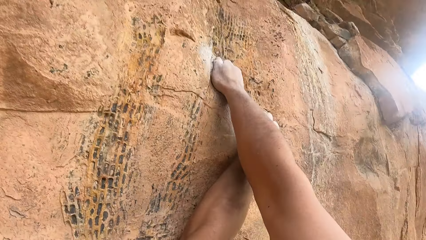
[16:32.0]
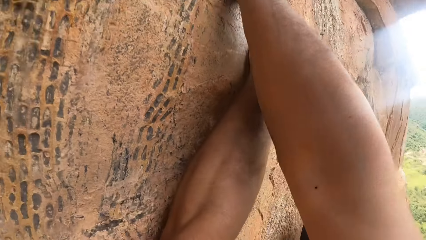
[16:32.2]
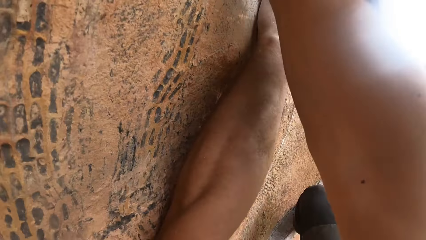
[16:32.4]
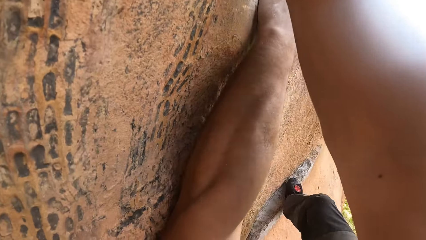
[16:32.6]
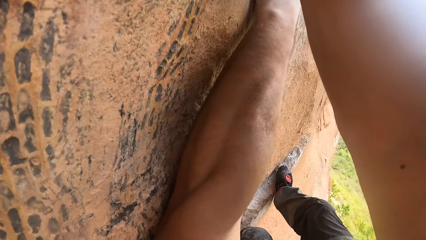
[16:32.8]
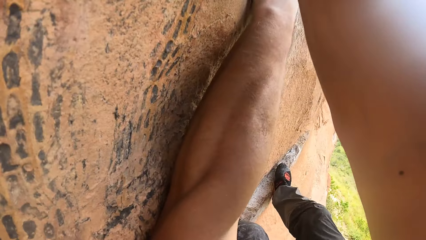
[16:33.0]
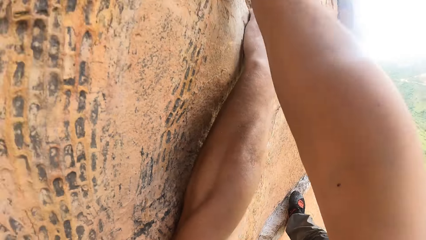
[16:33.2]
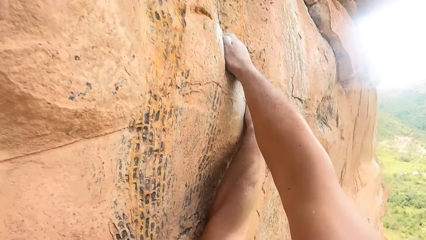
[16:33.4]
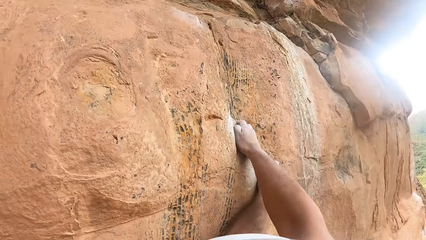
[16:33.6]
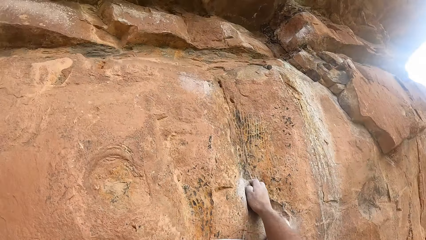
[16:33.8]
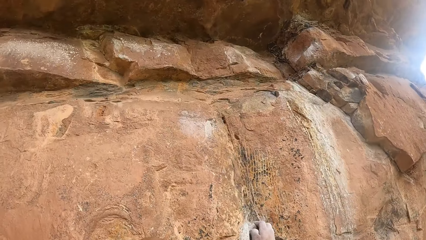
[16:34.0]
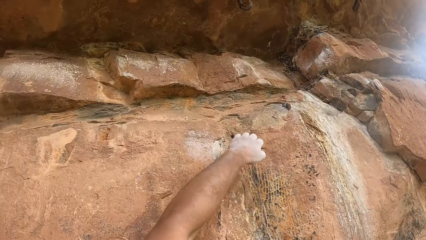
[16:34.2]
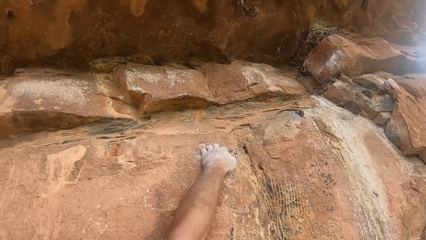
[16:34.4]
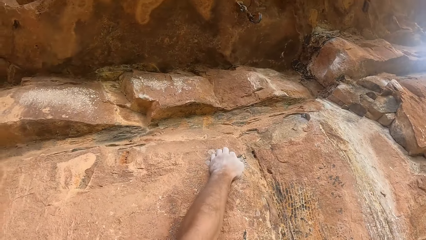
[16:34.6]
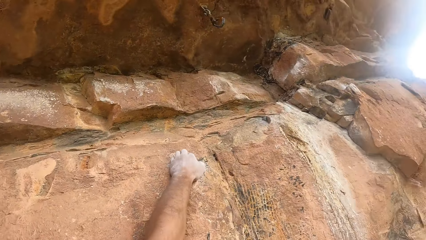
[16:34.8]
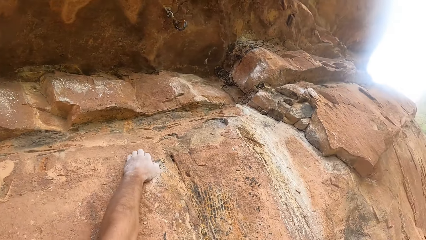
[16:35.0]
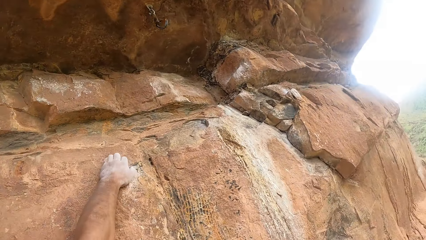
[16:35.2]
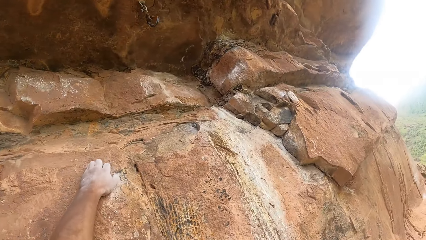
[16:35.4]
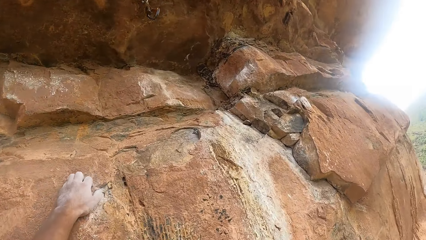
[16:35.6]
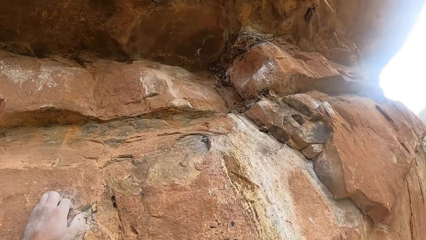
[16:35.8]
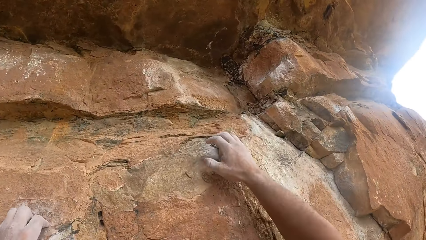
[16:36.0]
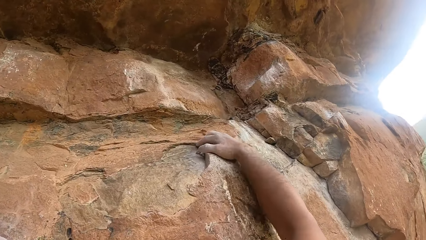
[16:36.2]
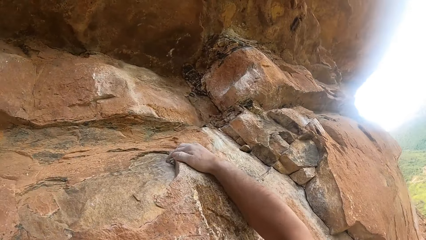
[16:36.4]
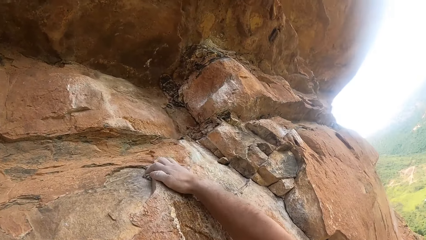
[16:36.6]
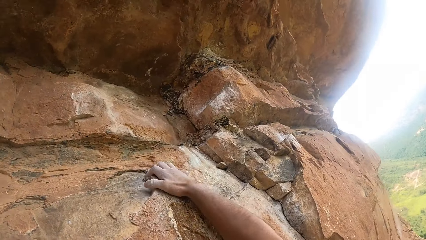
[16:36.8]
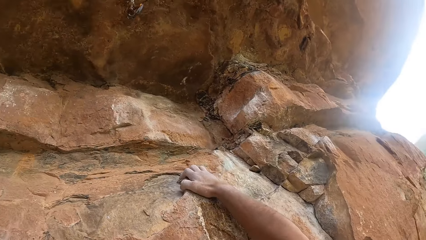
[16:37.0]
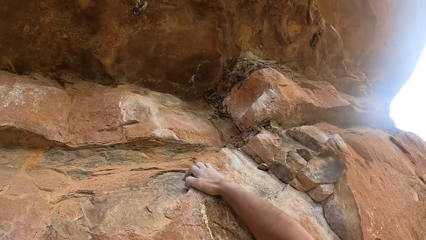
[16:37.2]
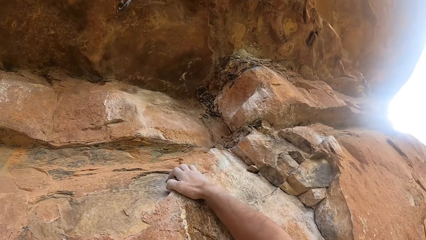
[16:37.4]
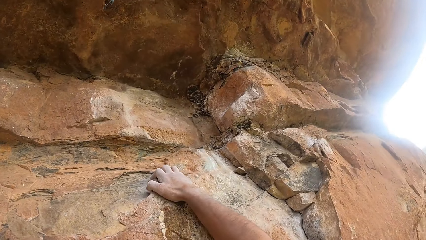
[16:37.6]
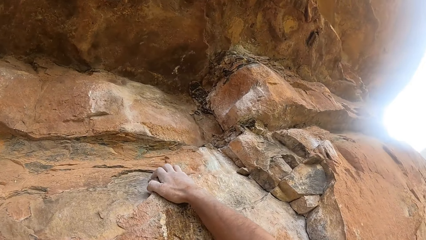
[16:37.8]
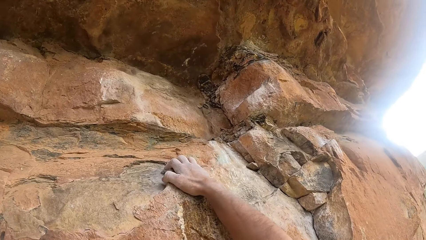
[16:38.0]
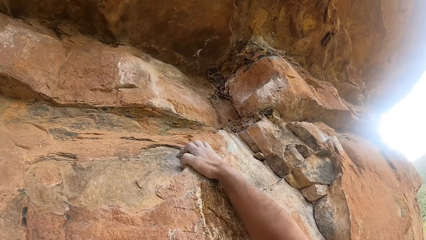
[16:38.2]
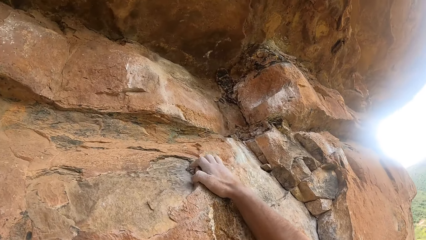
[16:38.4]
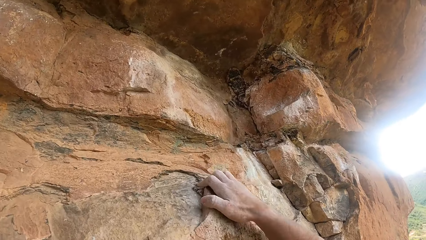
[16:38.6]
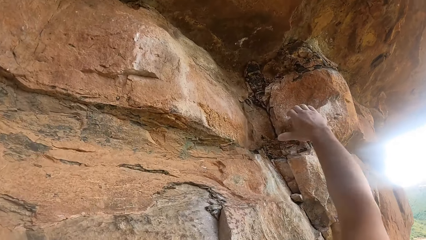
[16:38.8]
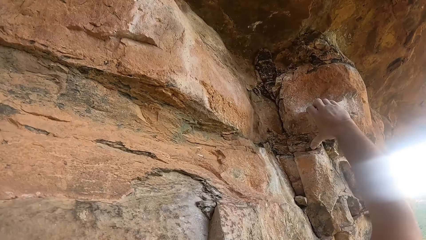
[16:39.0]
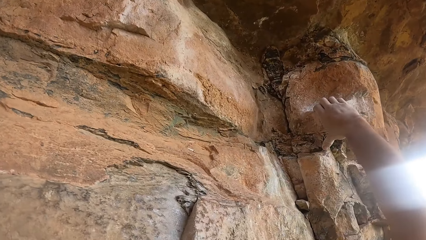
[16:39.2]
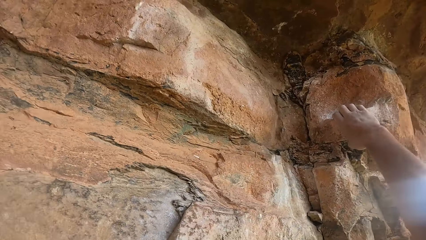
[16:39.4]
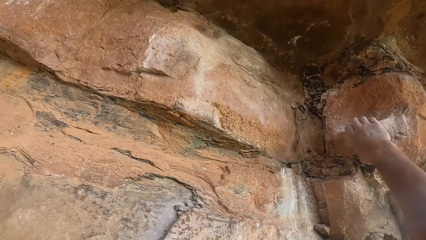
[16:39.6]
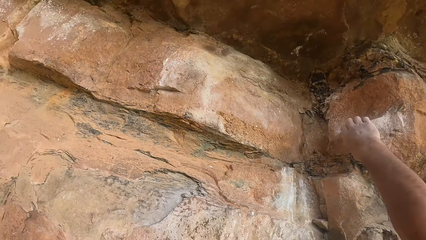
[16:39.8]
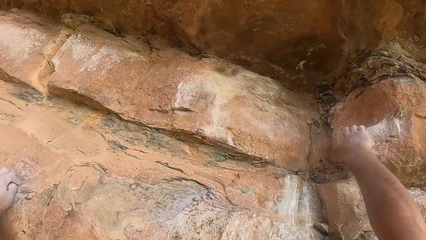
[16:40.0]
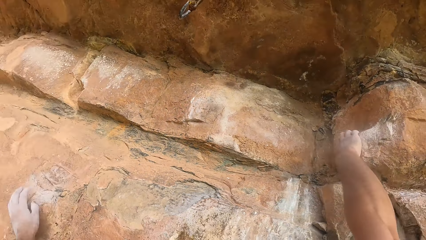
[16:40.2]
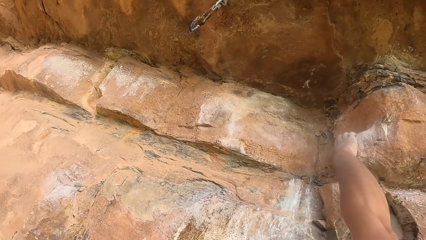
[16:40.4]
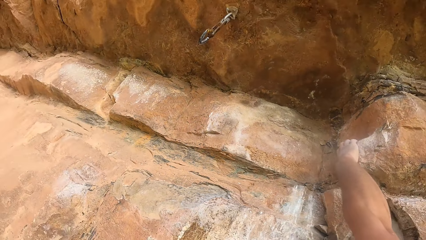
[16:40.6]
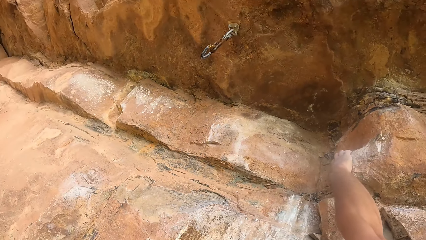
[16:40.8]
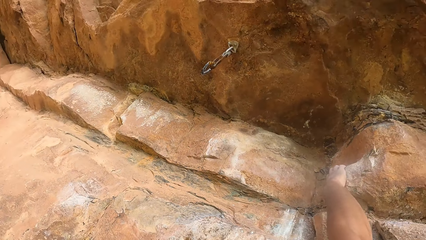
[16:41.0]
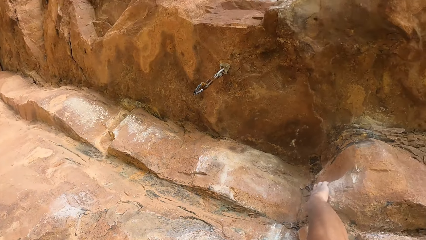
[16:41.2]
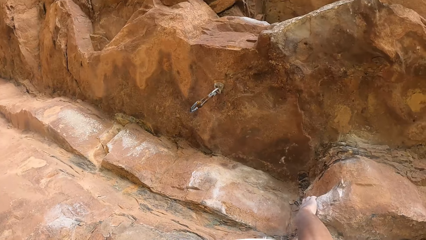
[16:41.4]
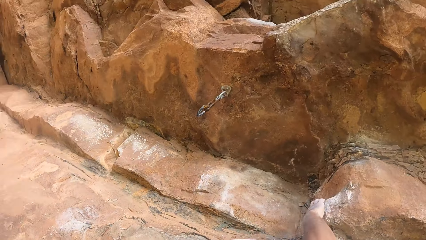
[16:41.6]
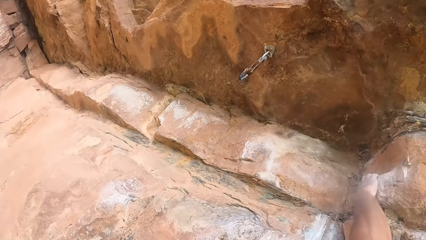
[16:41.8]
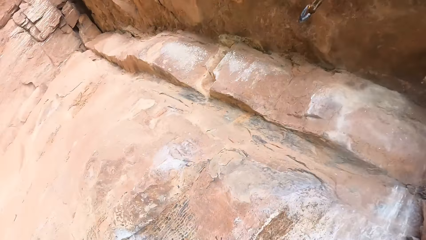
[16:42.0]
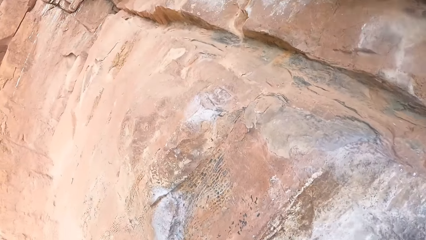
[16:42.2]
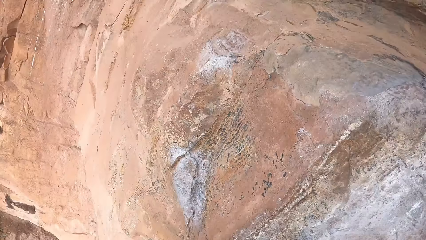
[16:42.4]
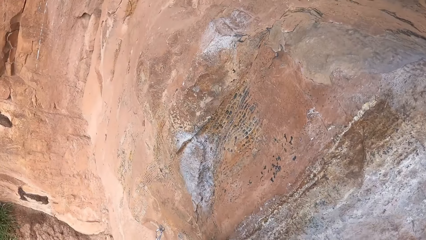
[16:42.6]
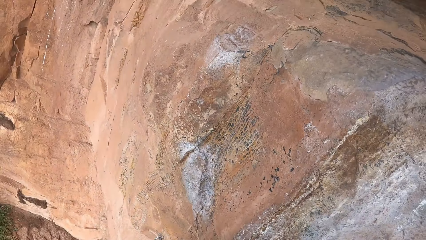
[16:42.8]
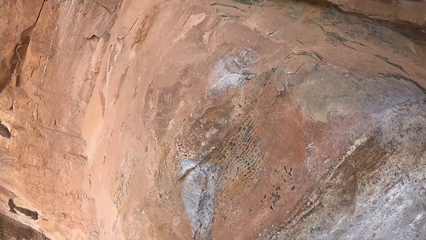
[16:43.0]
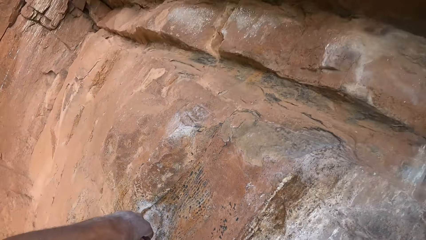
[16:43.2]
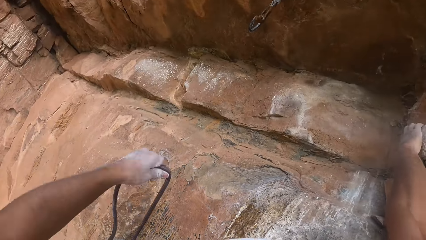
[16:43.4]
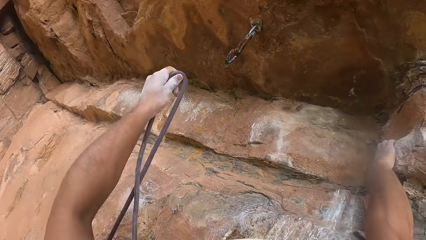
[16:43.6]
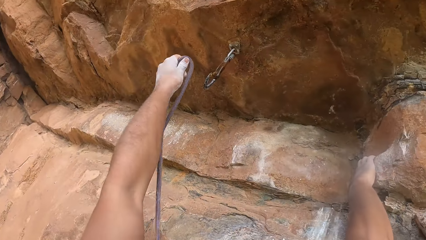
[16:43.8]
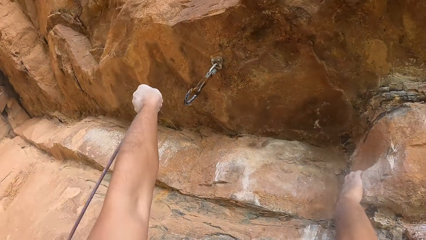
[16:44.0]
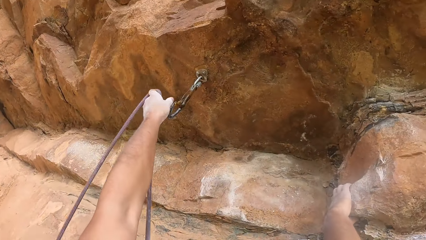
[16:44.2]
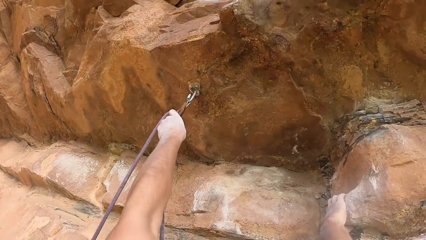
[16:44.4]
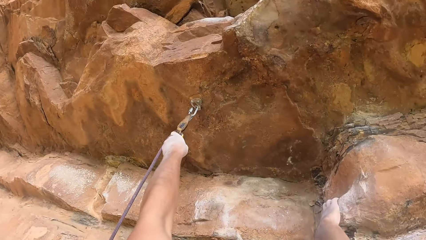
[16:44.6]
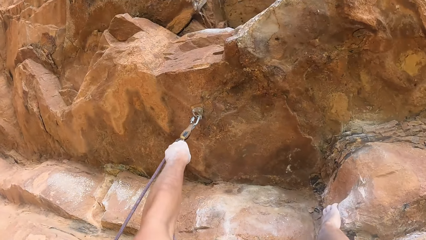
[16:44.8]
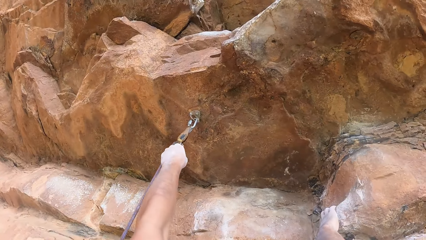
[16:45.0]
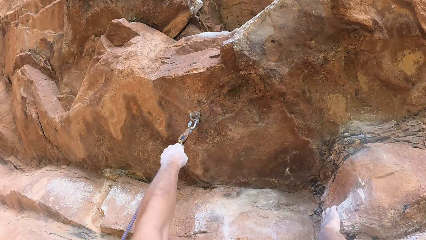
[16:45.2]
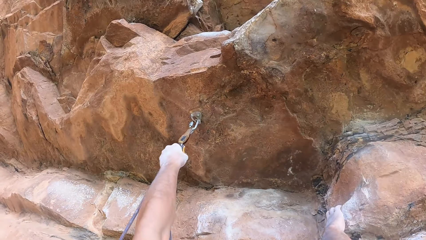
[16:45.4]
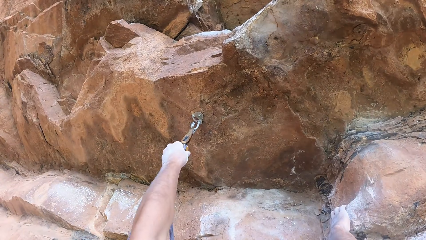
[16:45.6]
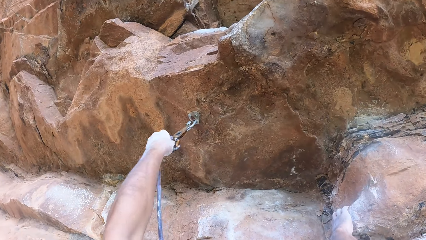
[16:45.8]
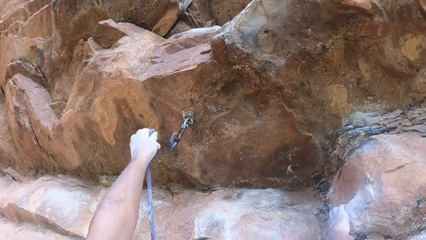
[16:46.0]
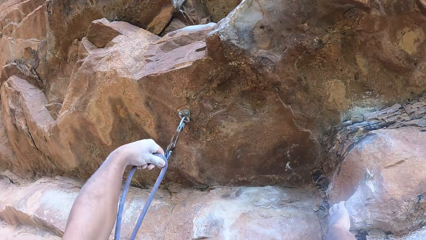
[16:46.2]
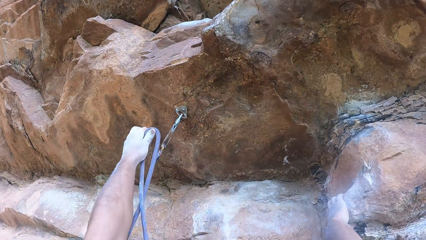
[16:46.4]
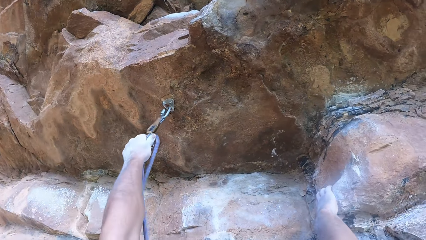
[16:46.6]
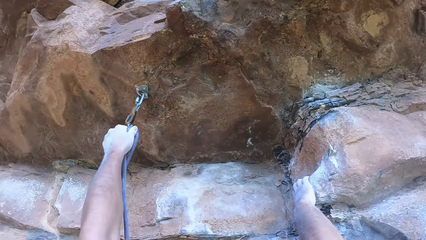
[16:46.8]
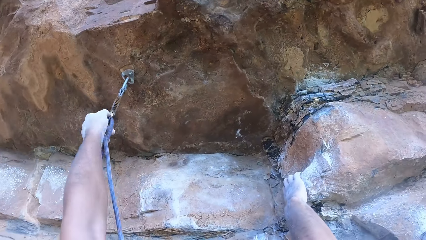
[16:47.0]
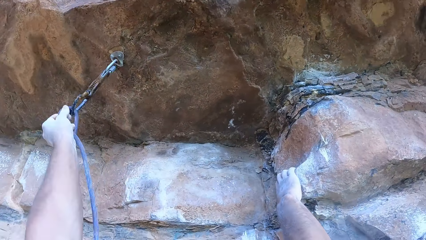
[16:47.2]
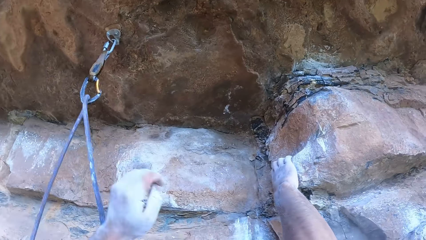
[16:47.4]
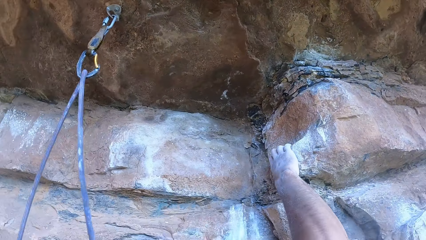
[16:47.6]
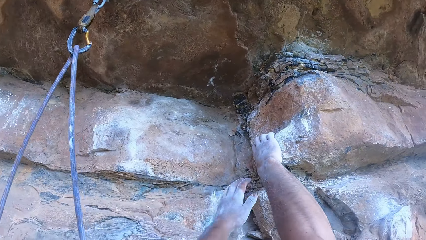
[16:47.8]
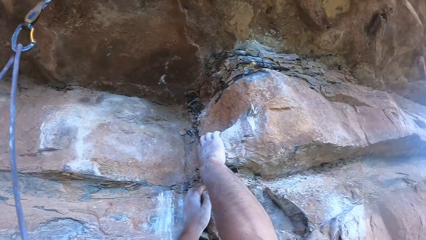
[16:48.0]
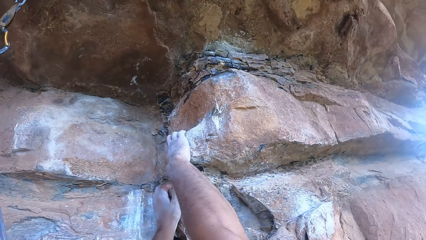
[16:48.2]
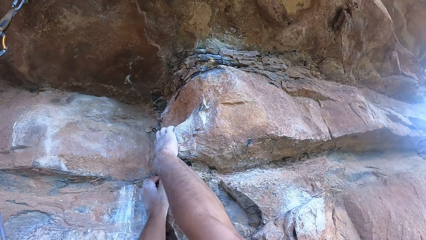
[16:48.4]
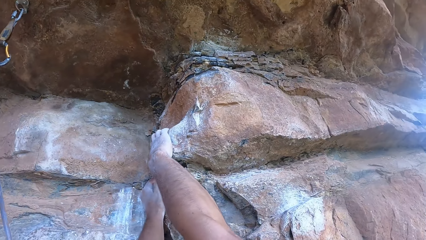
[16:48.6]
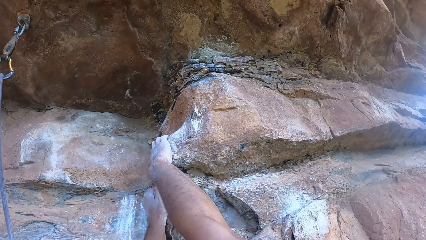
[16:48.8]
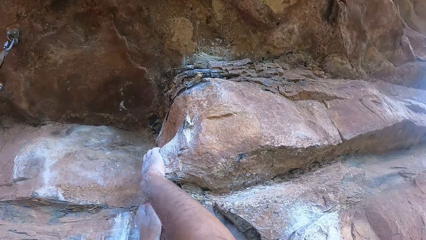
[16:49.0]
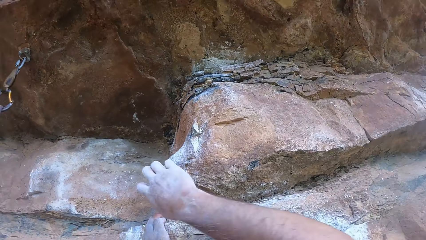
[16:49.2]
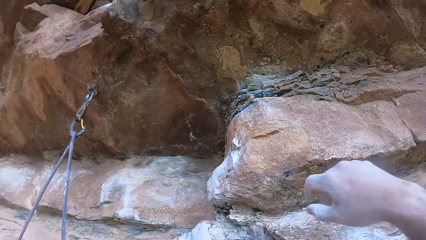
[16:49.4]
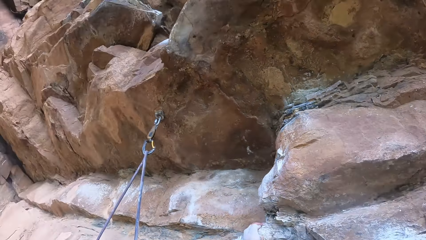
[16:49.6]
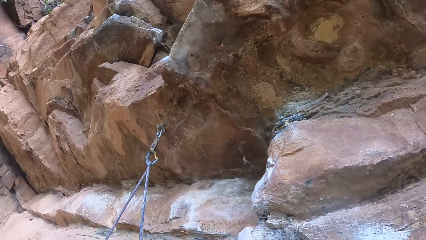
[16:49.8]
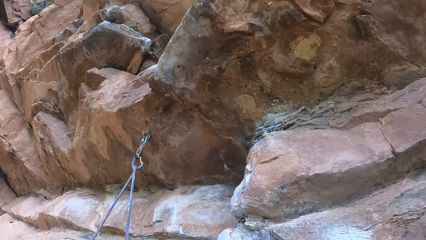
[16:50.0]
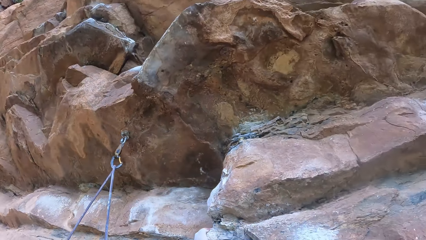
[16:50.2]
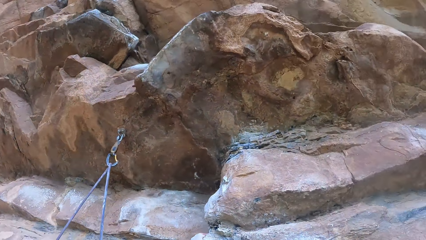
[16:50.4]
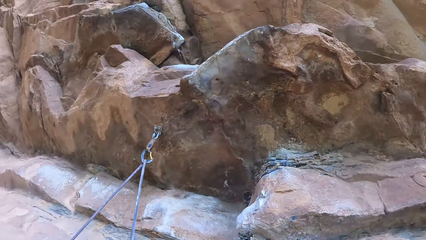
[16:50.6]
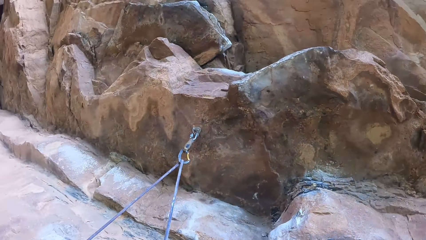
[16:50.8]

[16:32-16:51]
The camera wearer ascends the rock. They move their hands, hold on the rock, and put the climbing rope on the hook. They climb on the mountain and hold on the rock.
